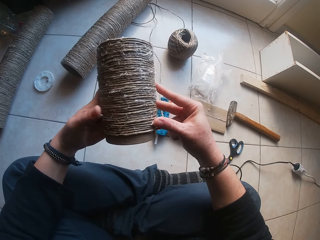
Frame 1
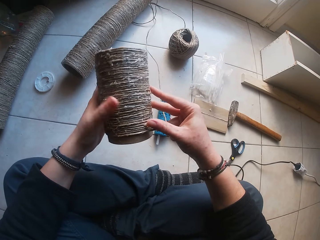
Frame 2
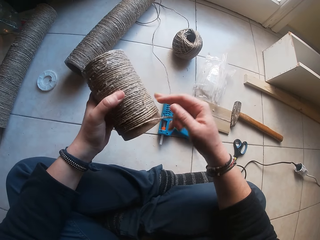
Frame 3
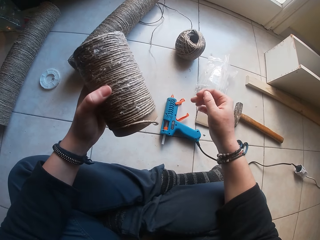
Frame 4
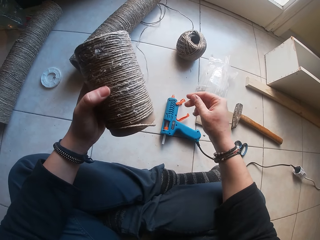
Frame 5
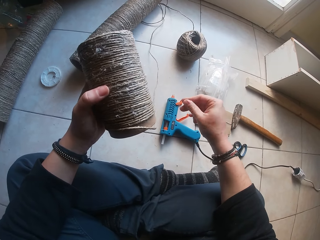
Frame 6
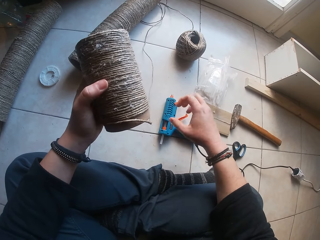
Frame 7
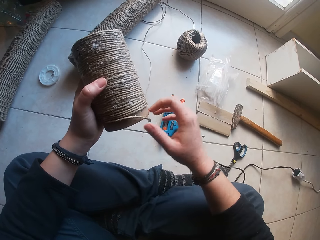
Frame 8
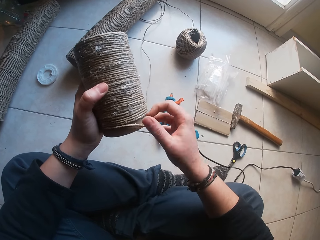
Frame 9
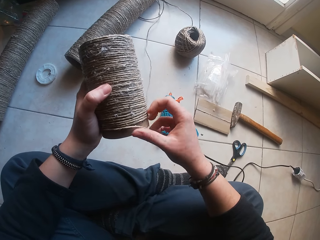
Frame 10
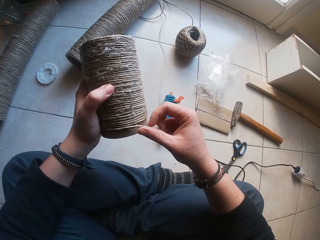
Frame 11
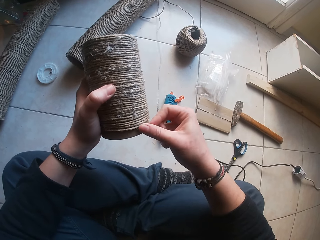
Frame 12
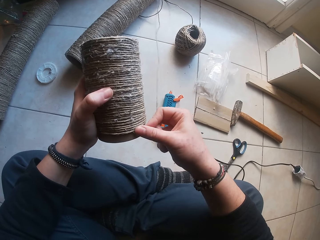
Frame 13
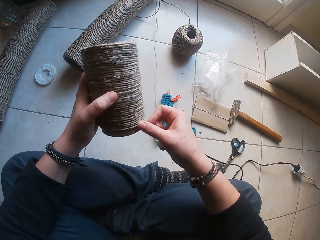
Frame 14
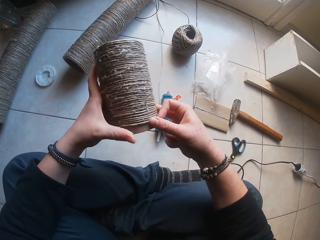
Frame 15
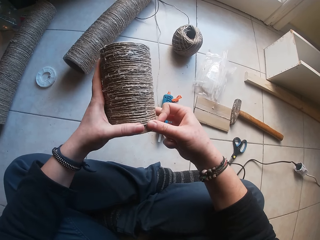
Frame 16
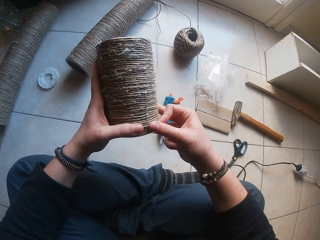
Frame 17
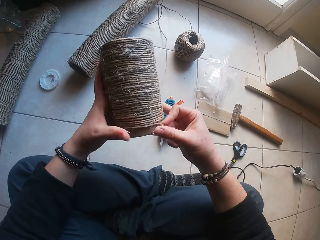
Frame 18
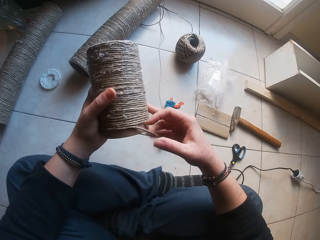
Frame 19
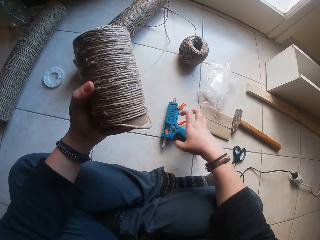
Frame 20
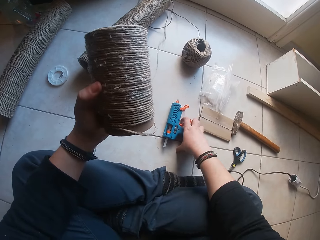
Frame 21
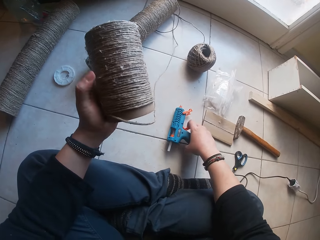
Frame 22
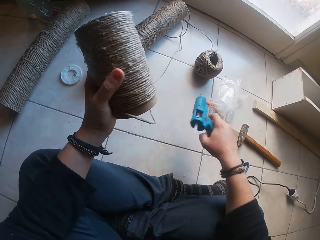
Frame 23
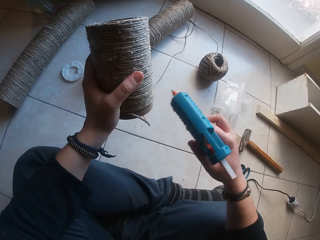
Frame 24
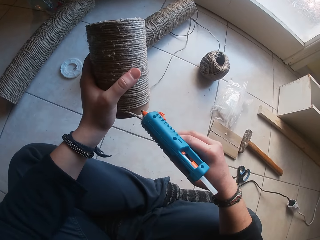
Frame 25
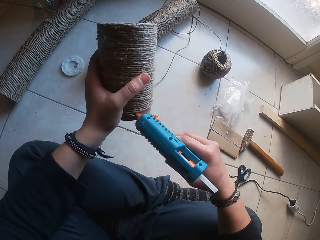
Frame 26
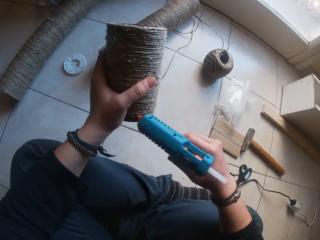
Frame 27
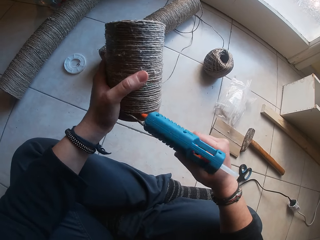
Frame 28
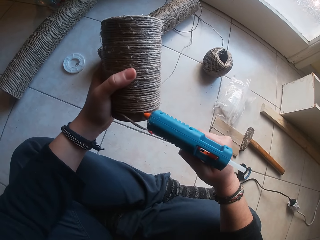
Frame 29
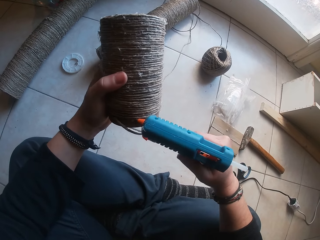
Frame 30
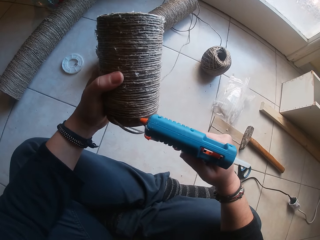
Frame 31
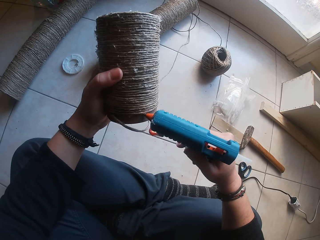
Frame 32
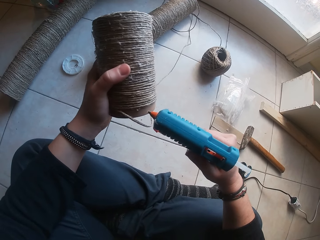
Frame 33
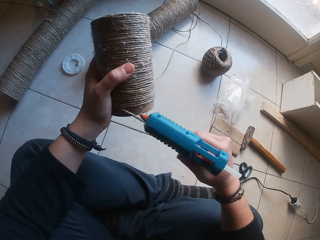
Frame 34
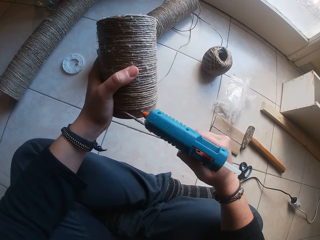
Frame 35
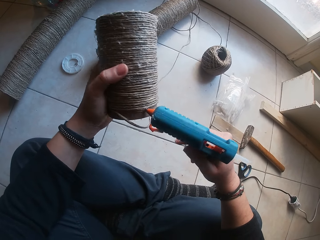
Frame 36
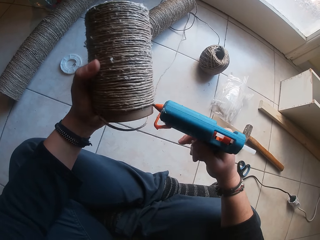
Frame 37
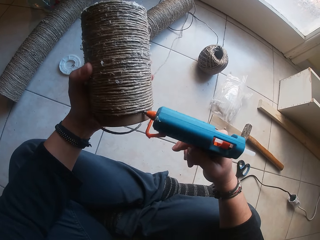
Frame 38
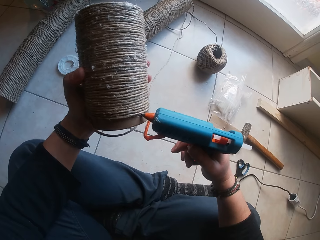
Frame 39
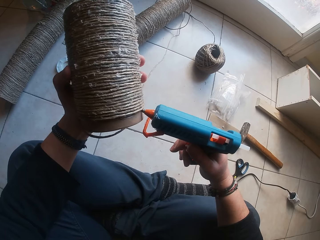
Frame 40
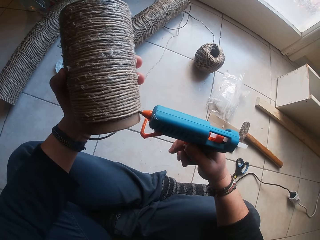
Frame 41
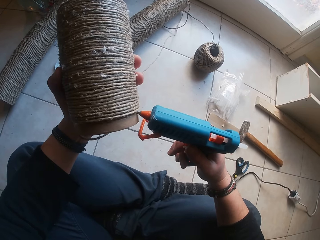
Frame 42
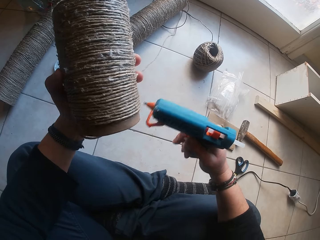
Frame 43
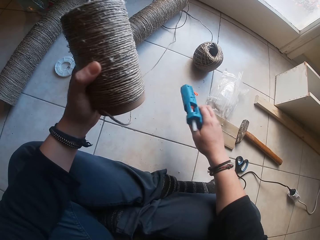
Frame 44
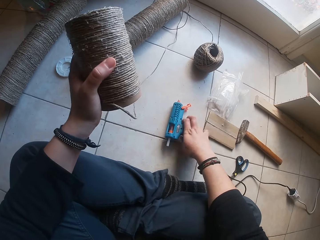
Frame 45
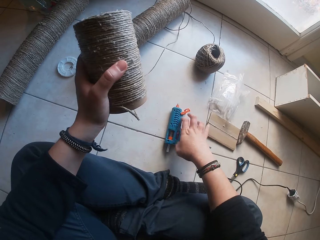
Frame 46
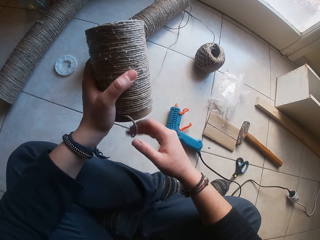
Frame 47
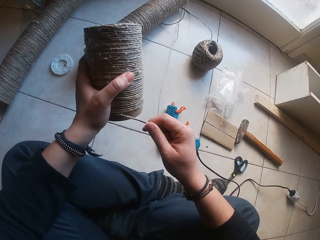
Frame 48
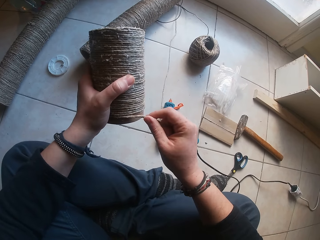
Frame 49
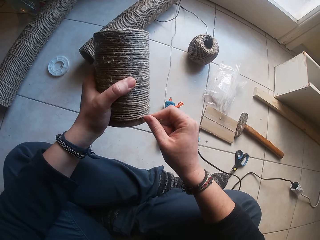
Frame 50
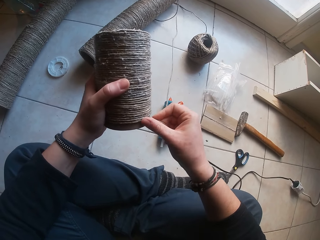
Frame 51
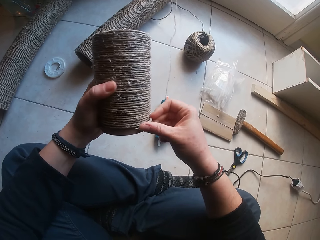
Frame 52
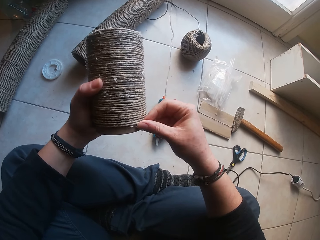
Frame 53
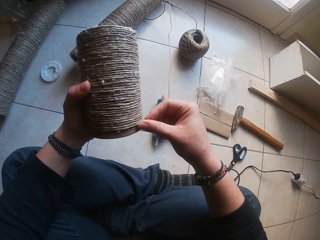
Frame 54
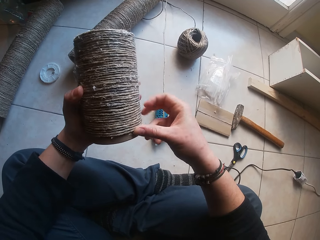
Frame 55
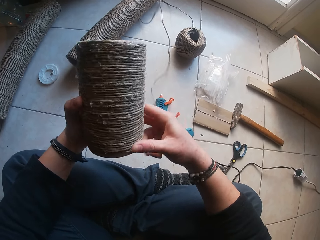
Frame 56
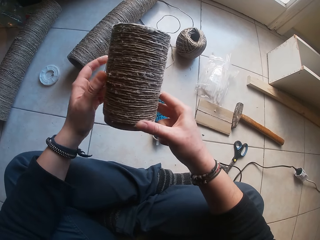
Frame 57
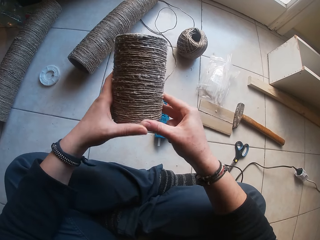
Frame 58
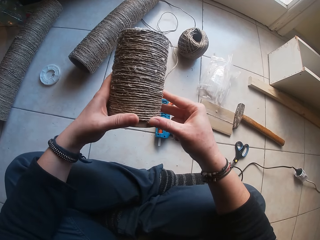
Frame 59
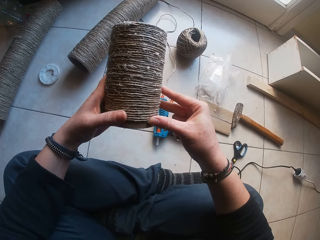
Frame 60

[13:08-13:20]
The camera wearer glues the rope around the paperboard roll in her left hand with her right hand. She glues the rope around the paperboard roll with both hands. She picks up the glue gun from the floor with her right hand. She applies glue from the glue gun in her right hand to the paperboard roll in her left hand. She drops the glue gun from her right hand on the floor. She glues the rope around the paperboard roll in her left hand with her right hand.

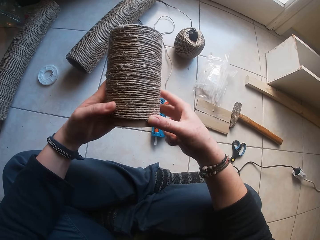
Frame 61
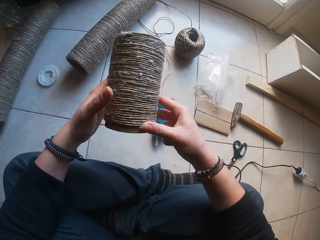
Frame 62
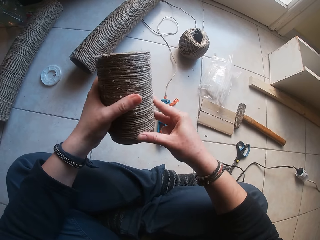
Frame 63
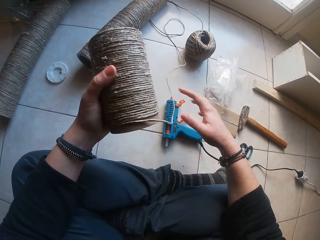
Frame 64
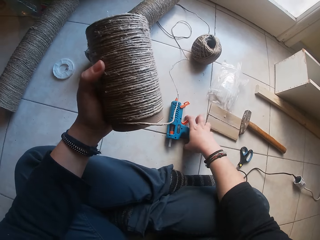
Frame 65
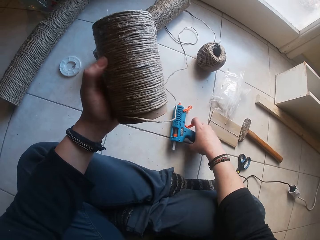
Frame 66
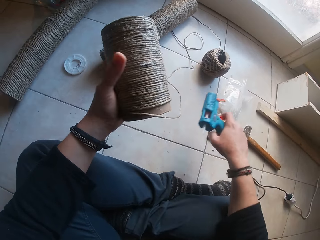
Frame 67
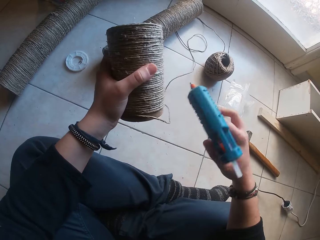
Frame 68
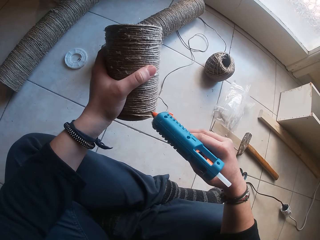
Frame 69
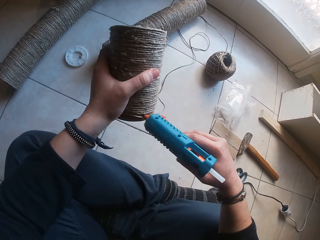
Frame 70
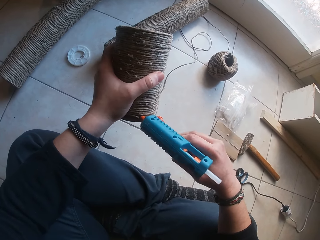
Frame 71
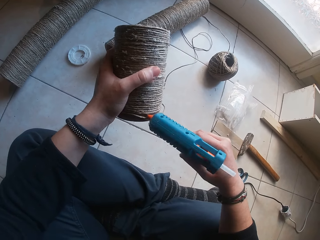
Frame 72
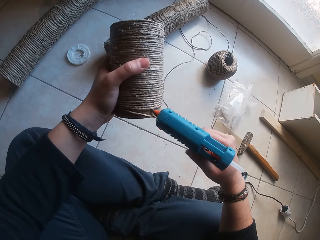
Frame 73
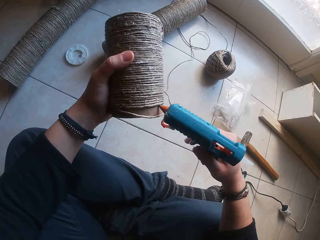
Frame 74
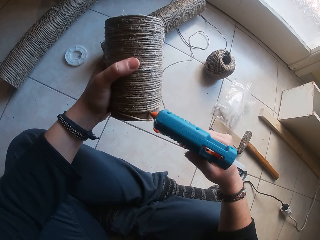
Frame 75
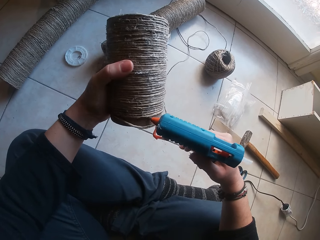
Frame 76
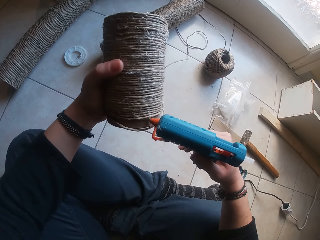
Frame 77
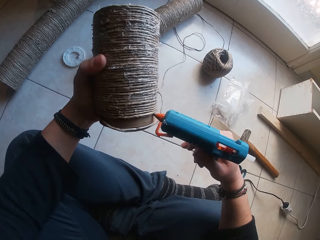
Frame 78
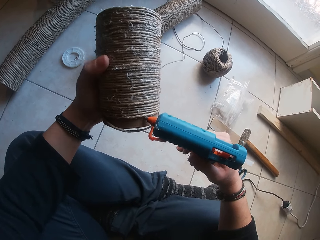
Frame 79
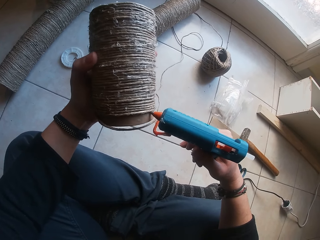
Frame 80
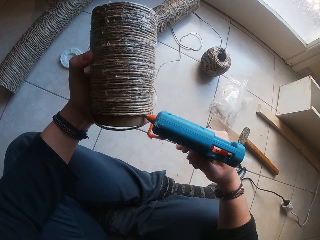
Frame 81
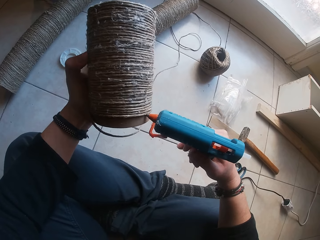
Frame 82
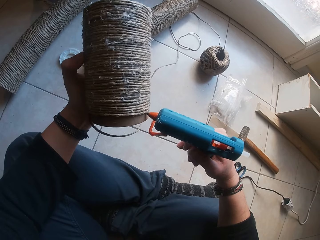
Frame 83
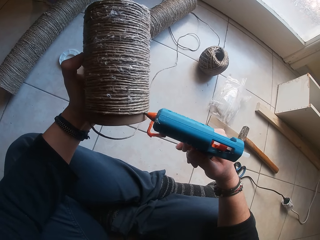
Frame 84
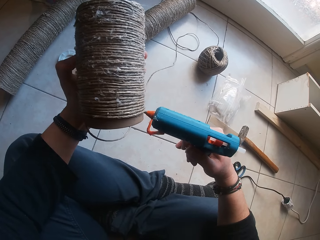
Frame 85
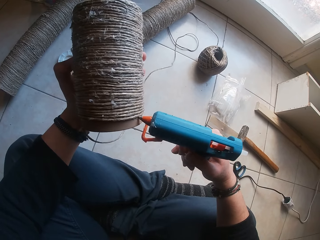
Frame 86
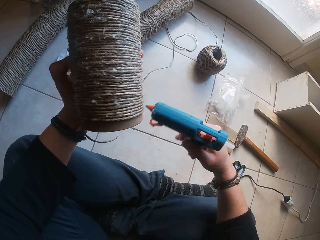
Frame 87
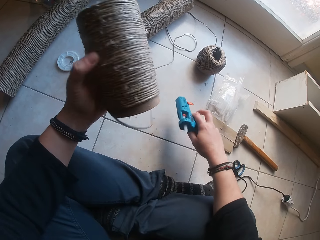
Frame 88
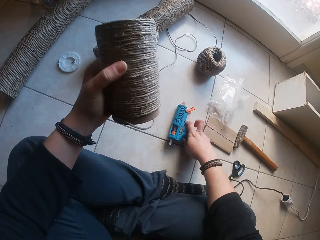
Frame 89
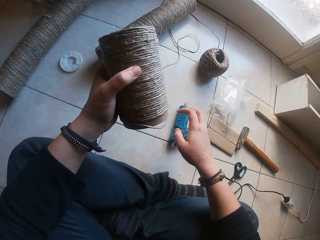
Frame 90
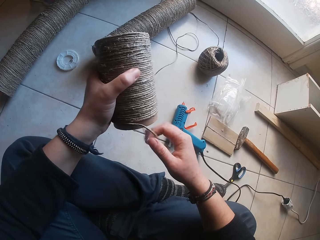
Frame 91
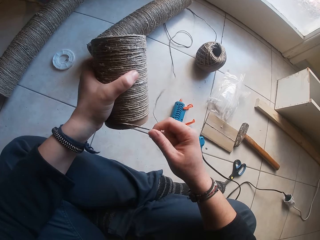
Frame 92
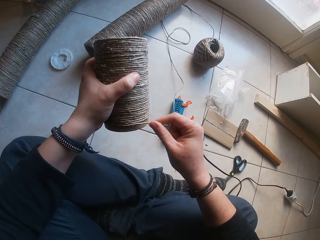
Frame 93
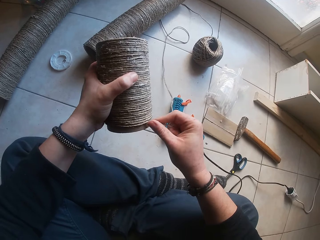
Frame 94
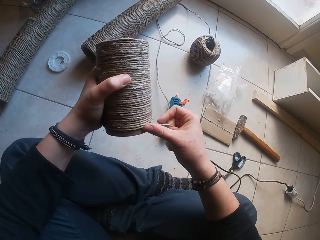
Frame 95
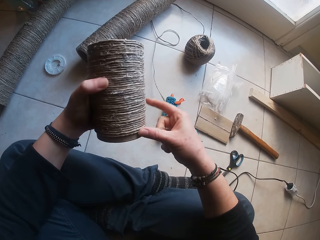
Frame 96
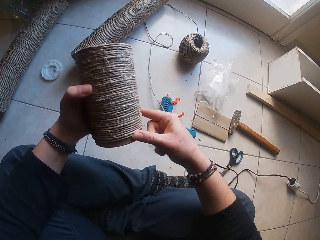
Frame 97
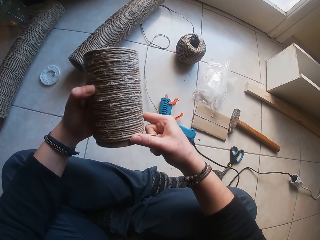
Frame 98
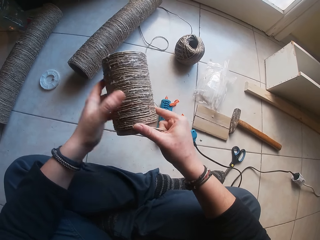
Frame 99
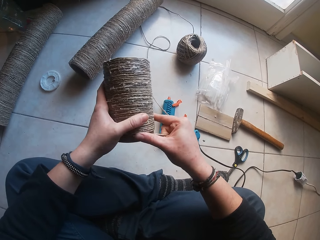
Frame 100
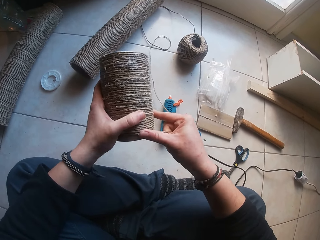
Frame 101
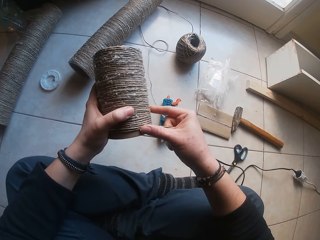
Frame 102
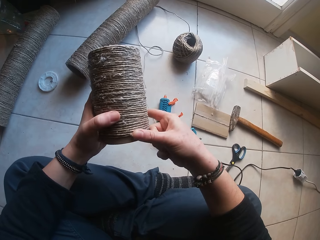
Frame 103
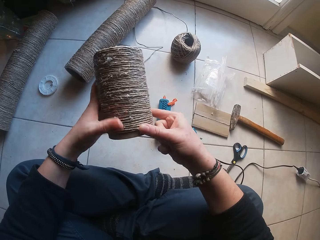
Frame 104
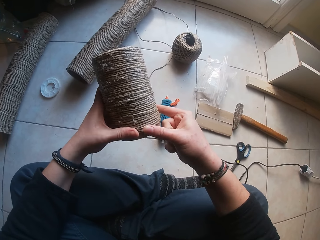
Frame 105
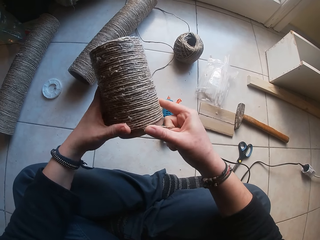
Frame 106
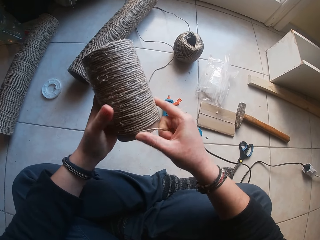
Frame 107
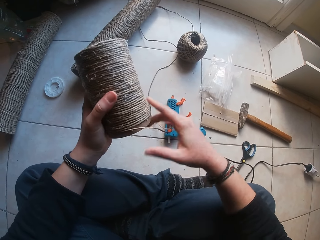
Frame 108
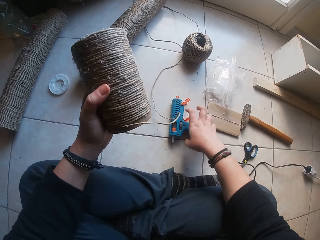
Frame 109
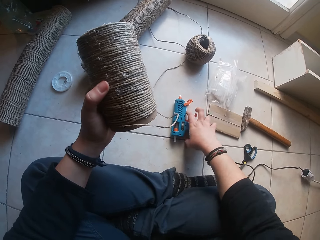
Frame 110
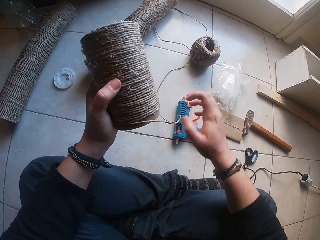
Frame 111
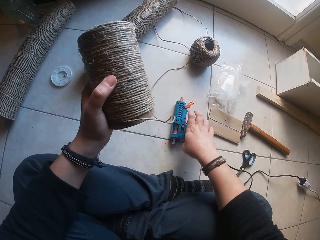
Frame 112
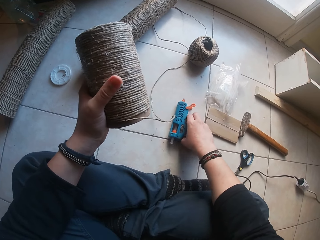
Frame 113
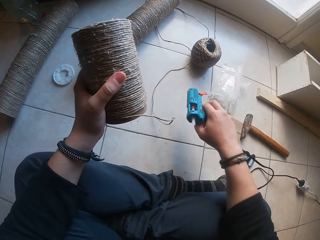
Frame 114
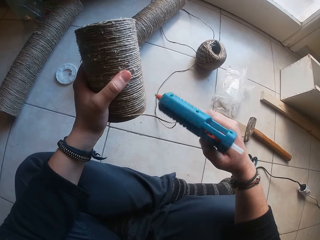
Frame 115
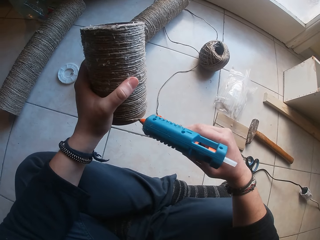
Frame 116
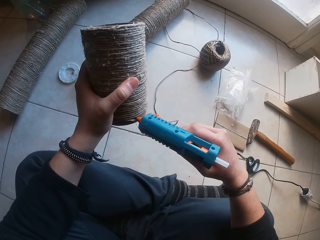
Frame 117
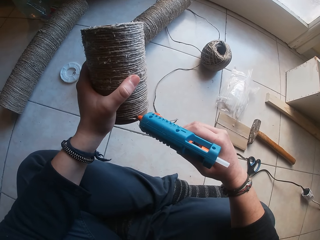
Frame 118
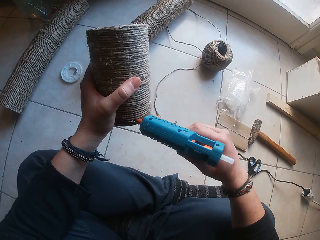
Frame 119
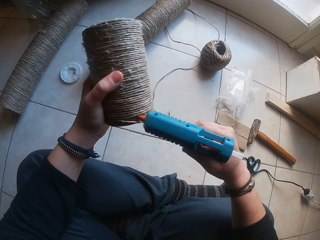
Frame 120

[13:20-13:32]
The camera wearer glues the rope around the paperboard roll with both hands. She picks up the glue gun from the floor with her right hand. She applies glue from the glue gun in her right hand to the paperboard roll in her left hand. She drops the glue gun from her right hand on the floor. She glues the rope around the paperboard roll in her left hand with her right hand. She glues the rope around the paperboard roll with both hands. She picks up the glue gun from the floor with her right hand. She applies glue from the glue gun in her right hand to the paperboard roll in her left hand.
